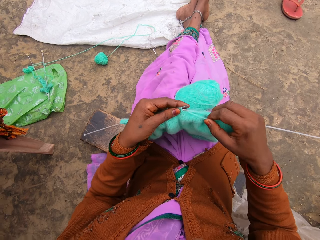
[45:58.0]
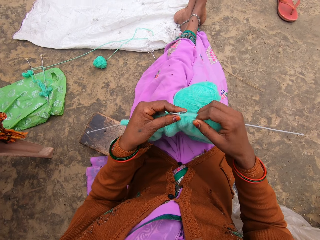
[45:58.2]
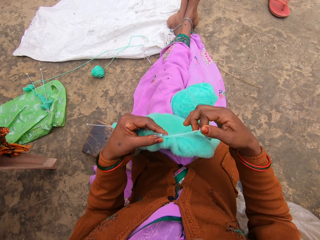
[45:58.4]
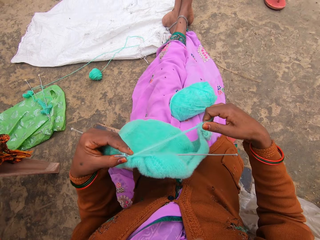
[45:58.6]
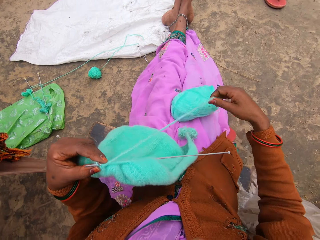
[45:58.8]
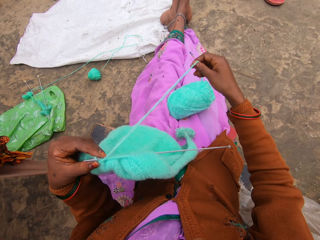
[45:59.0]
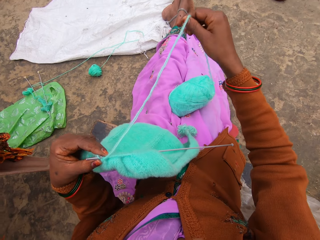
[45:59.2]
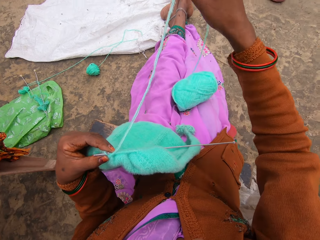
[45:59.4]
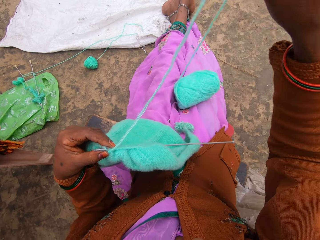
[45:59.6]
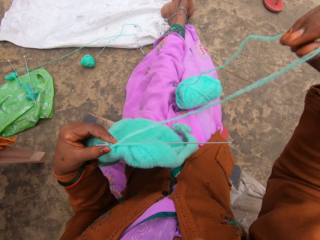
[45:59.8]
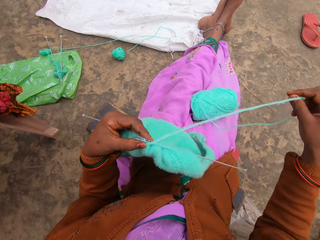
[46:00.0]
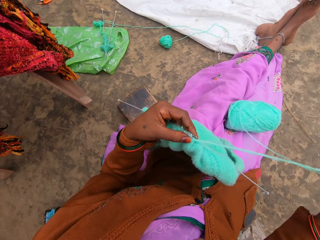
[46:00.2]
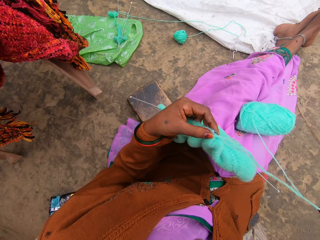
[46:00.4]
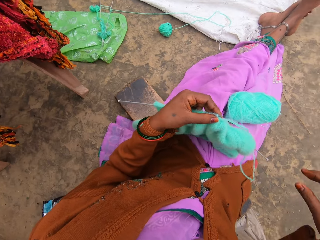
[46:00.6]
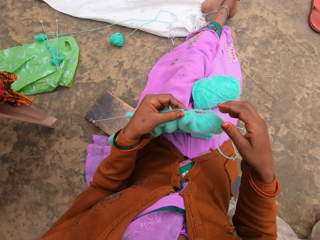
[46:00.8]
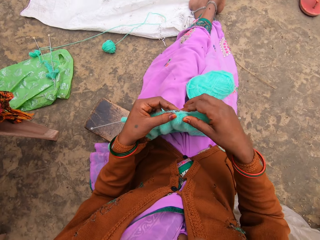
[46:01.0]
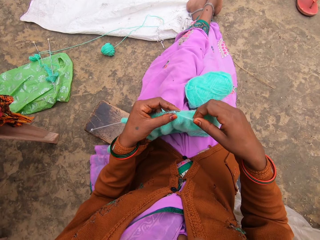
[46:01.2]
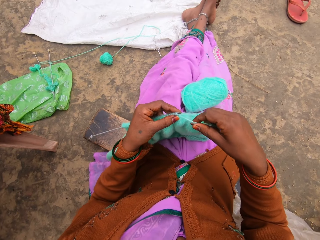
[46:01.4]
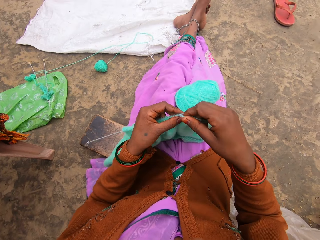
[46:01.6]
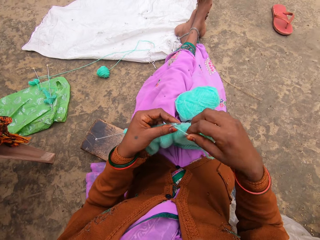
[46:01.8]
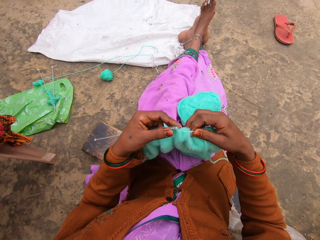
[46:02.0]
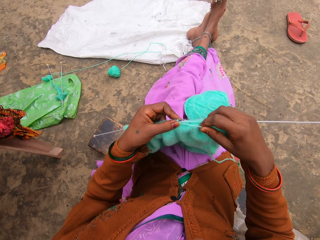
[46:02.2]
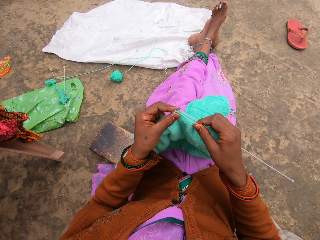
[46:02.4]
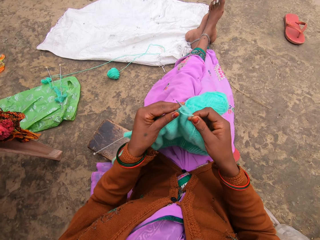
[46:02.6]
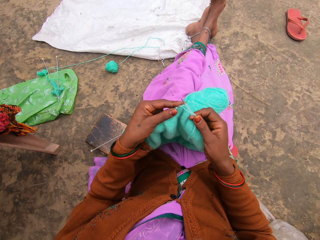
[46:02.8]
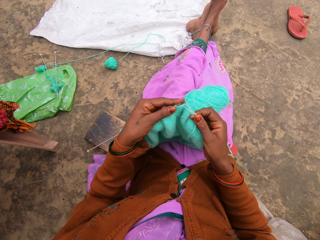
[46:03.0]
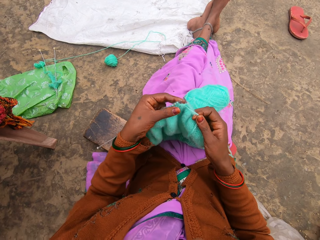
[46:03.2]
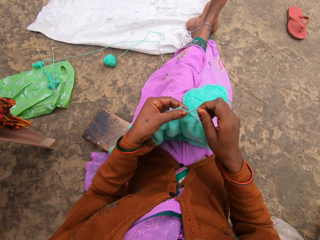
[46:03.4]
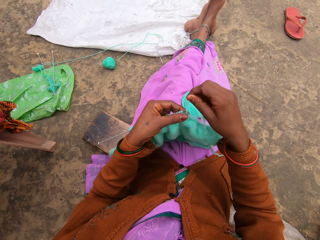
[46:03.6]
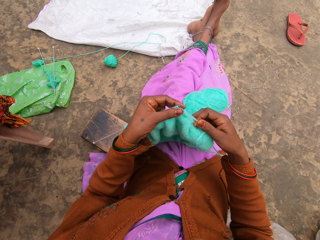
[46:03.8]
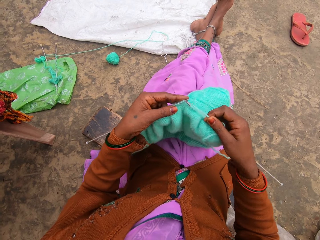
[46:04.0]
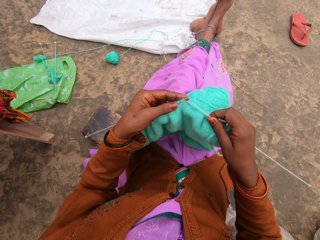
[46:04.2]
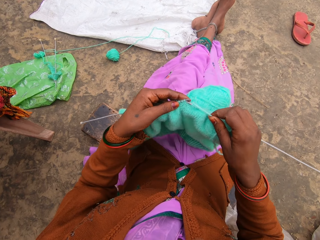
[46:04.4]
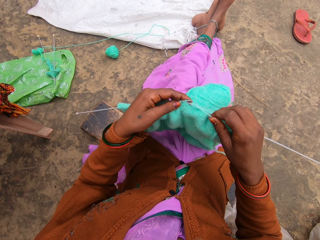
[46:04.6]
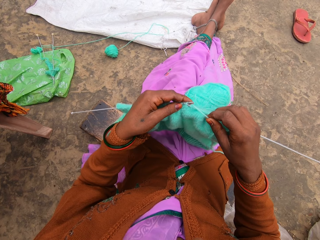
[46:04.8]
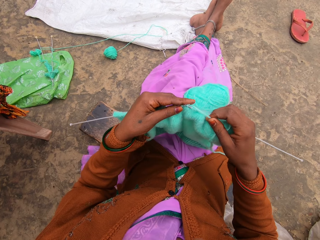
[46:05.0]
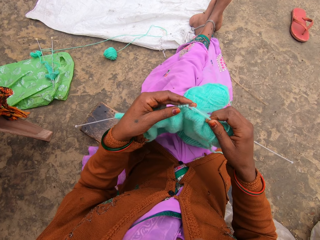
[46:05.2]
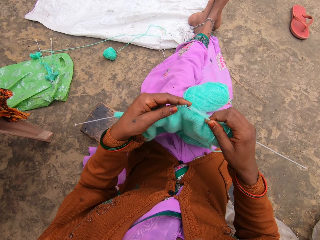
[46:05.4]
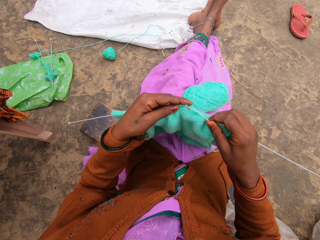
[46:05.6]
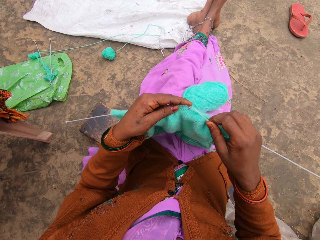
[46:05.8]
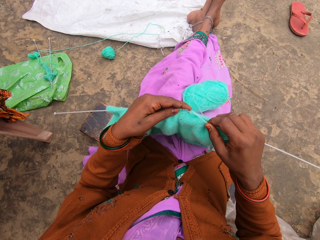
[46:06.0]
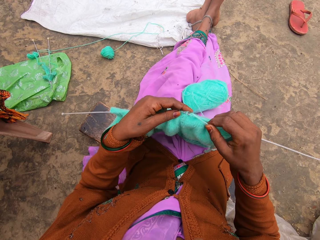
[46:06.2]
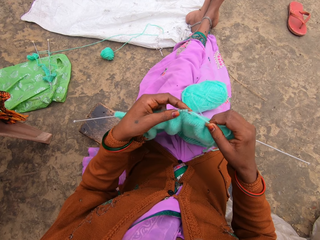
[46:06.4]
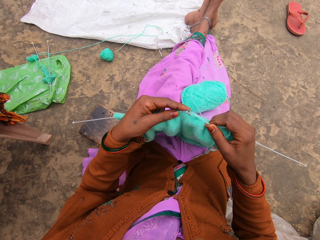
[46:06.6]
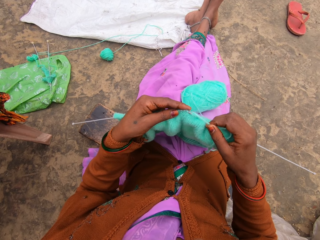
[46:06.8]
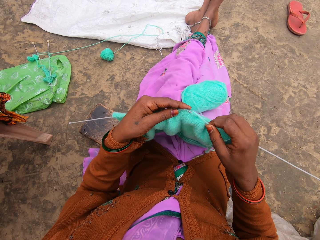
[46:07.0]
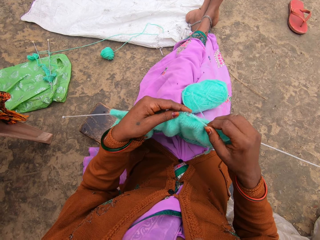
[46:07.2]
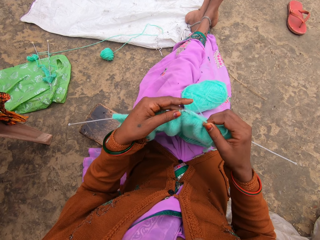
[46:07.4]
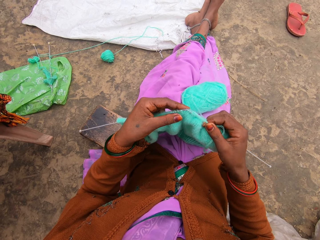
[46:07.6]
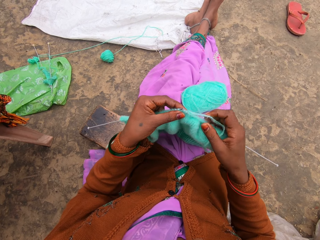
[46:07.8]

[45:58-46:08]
The camera wearer removes the thread from the yarn. They look around. They knit.

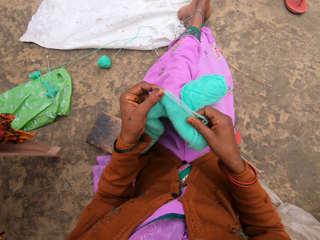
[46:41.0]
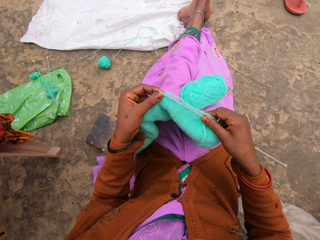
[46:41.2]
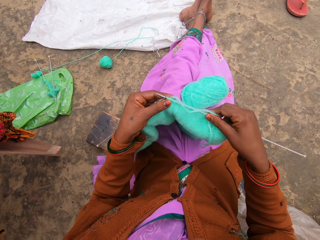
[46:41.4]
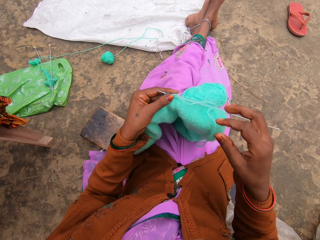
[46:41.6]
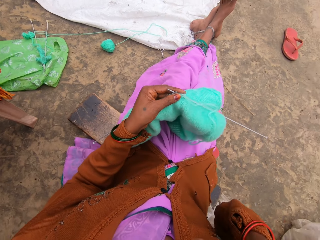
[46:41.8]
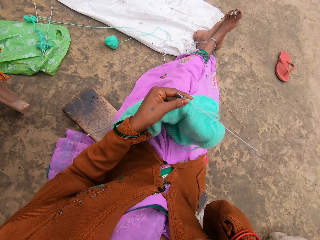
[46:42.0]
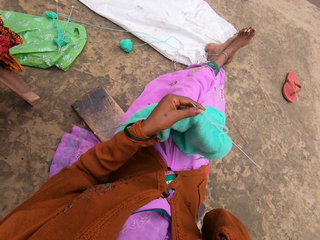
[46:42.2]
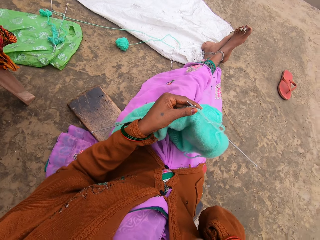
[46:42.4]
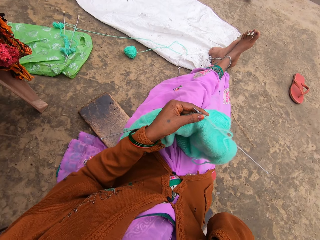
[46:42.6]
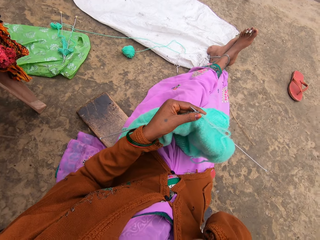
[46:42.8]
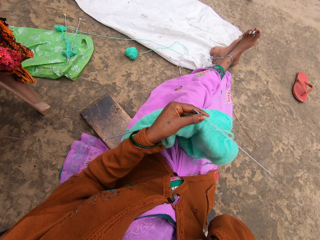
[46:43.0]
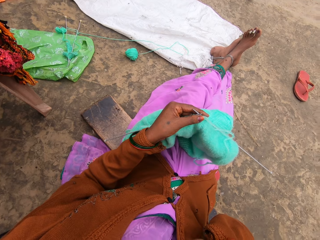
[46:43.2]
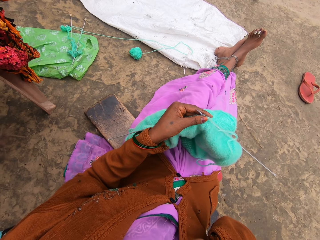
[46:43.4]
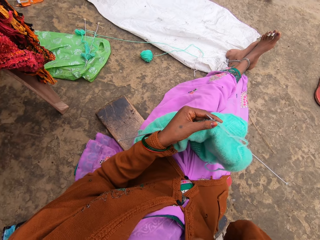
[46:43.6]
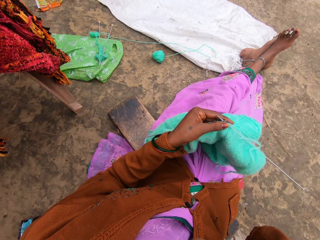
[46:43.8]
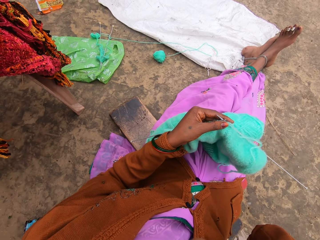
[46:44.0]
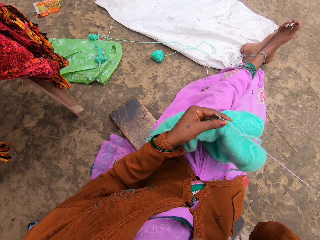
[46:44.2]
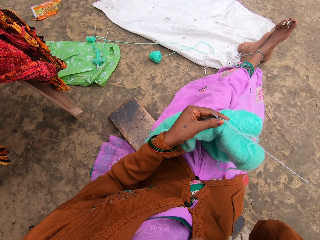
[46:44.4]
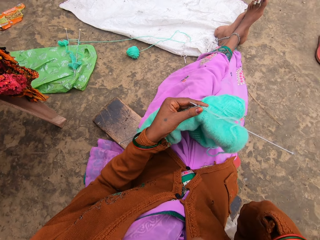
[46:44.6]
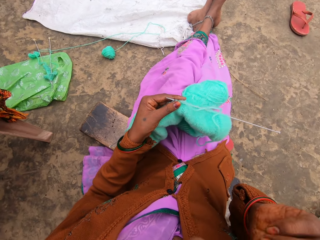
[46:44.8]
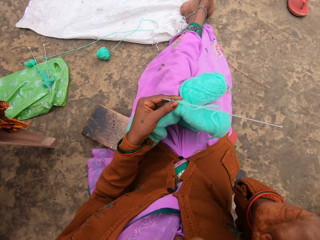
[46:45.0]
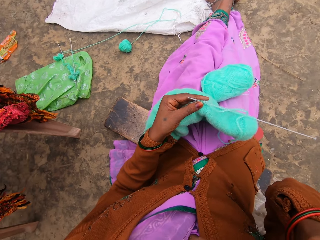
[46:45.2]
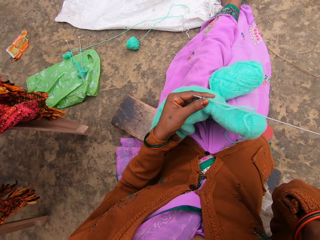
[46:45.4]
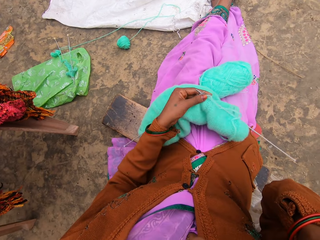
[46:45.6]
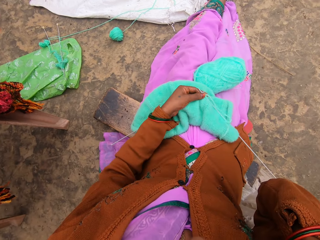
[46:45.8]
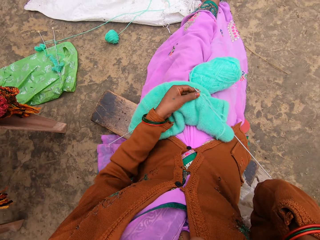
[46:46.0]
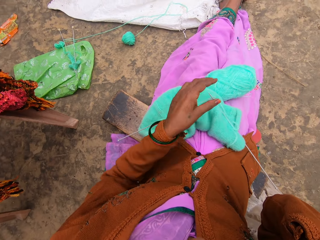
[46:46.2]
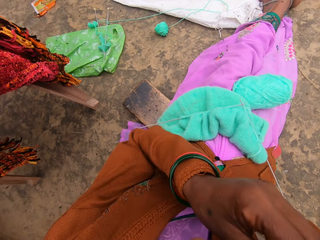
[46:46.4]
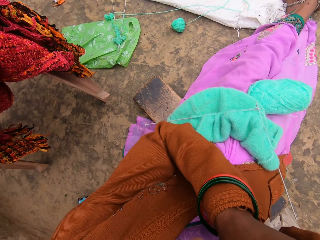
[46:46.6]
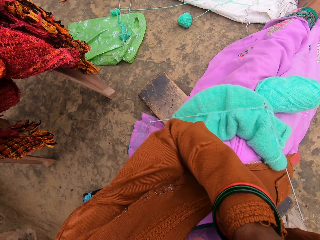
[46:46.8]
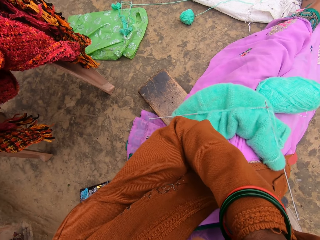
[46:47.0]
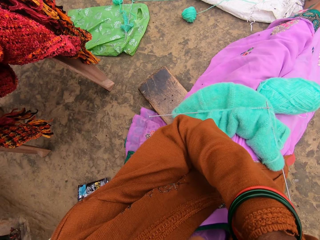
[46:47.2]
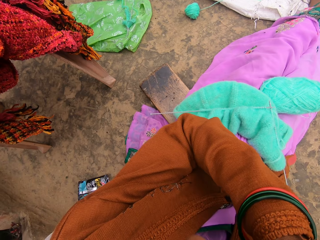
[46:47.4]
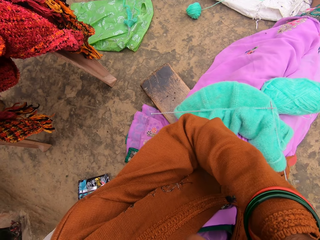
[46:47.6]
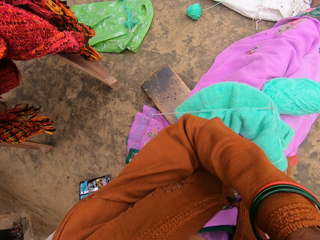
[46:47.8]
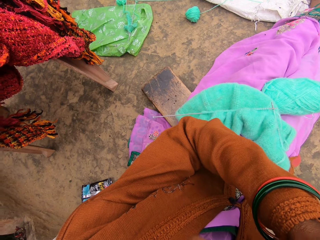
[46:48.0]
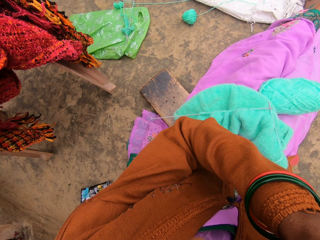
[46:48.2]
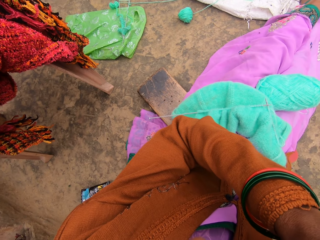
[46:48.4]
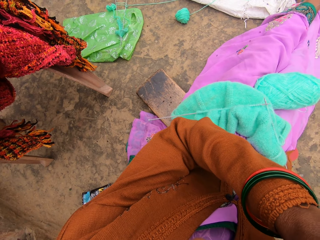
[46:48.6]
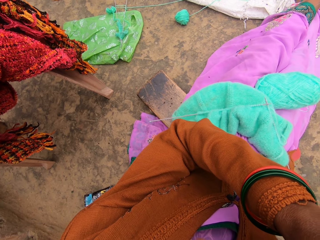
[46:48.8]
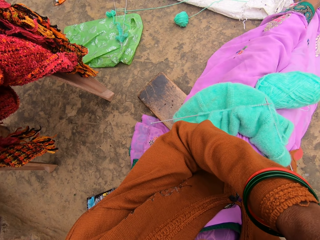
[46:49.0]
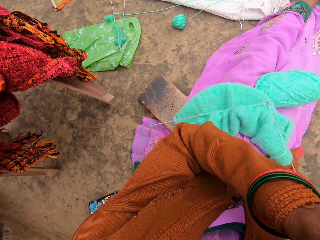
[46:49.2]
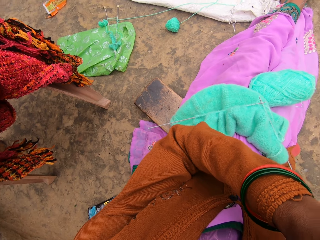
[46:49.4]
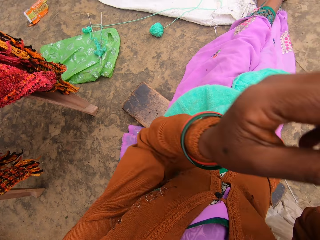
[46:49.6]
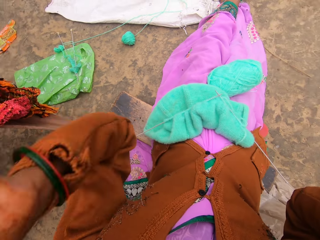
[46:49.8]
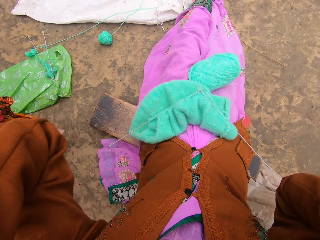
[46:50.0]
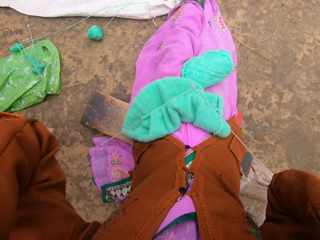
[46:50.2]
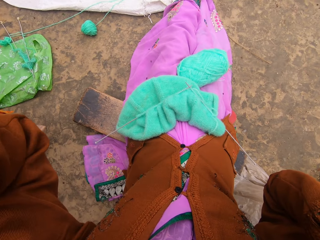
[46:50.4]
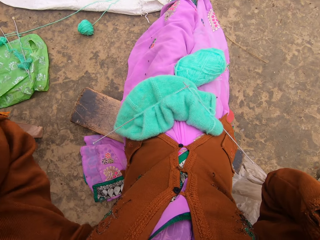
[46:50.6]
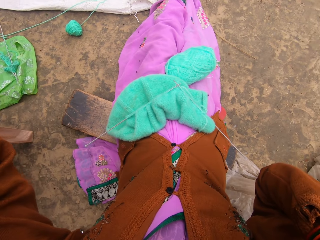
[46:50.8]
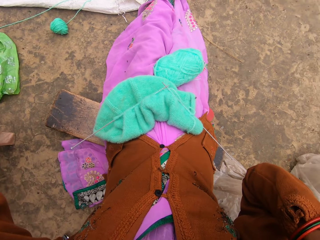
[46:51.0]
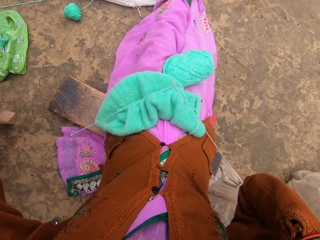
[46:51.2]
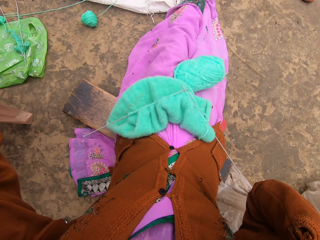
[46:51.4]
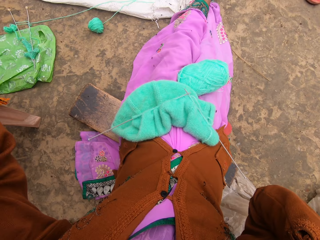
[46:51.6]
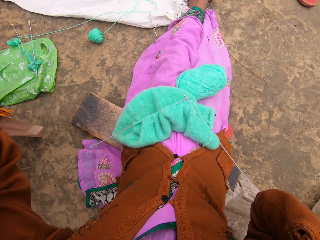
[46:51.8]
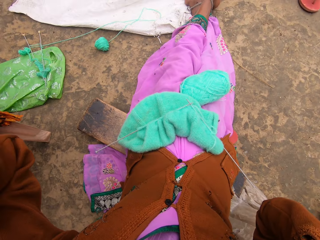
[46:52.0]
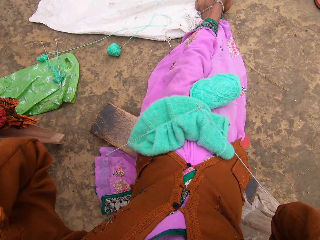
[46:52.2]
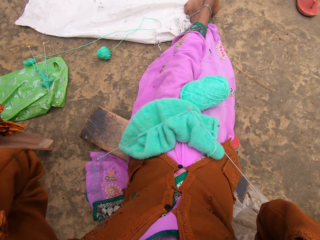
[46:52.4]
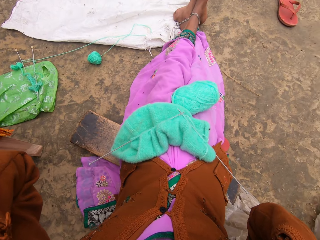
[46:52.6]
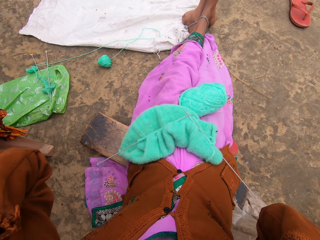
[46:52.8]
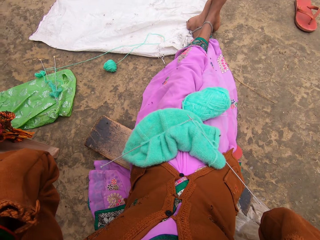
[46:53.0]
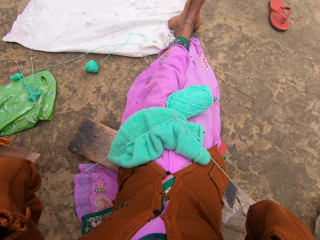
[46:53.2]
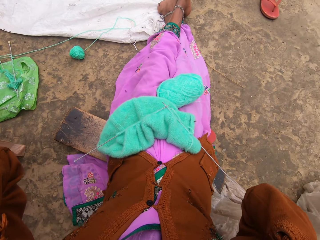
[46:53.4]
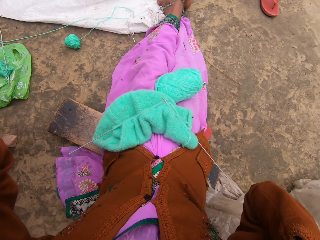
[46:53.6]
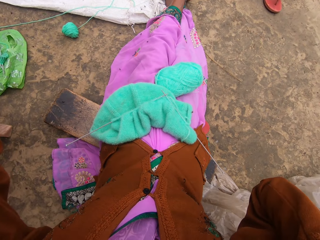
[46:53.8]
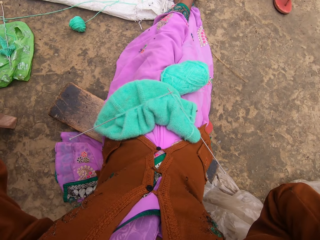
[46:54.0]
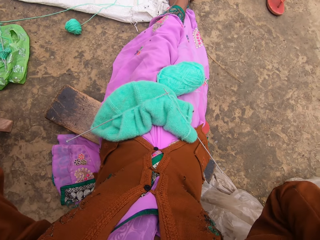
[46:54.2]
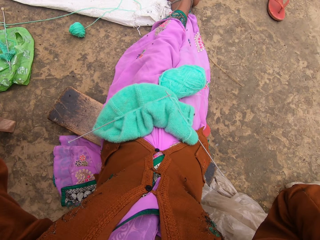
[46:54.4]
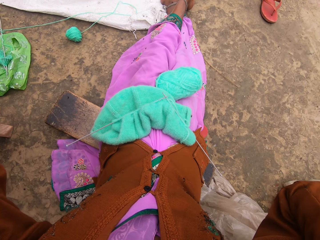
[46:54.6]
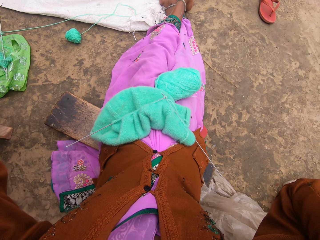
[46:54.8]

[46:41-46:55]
The camera wearer adjusts the camera. They put the woolen sweater on the laps. They adjust the camera.
